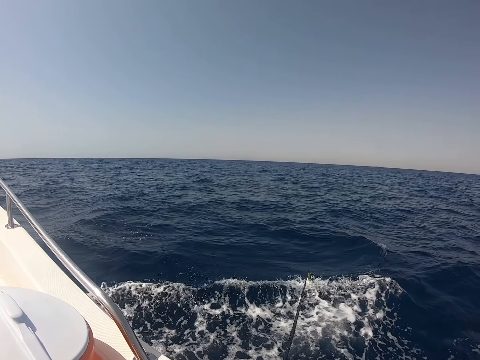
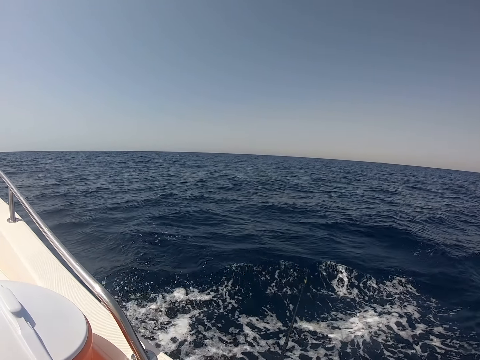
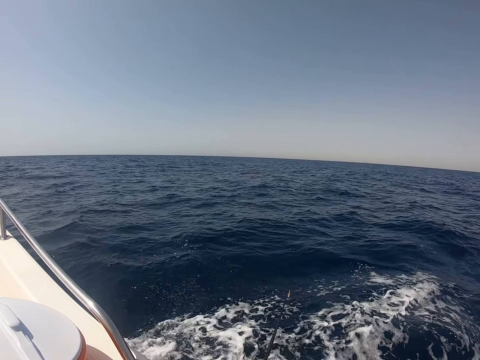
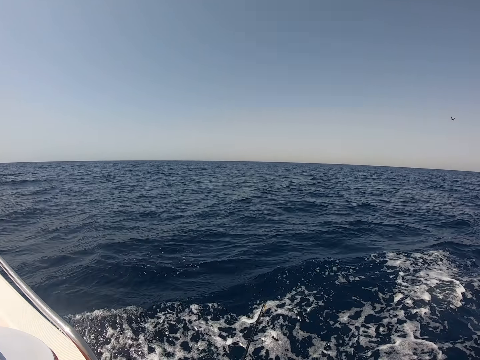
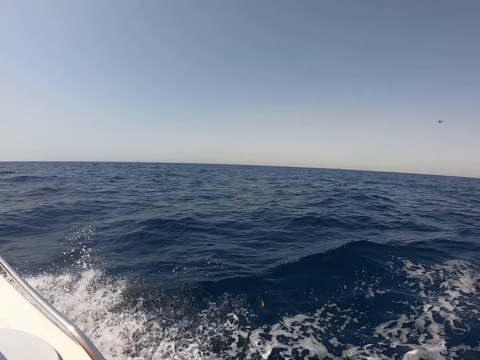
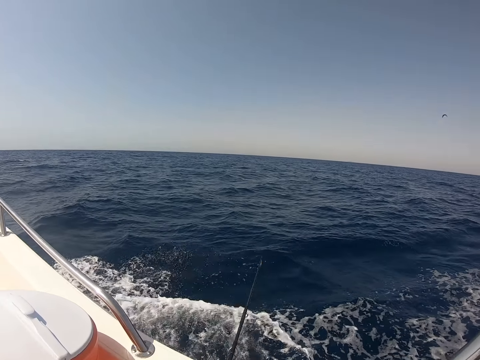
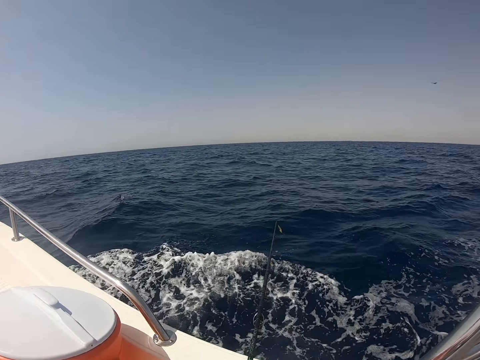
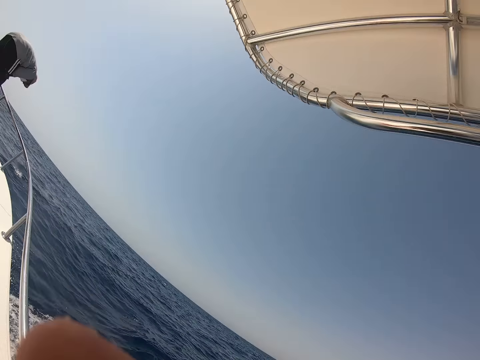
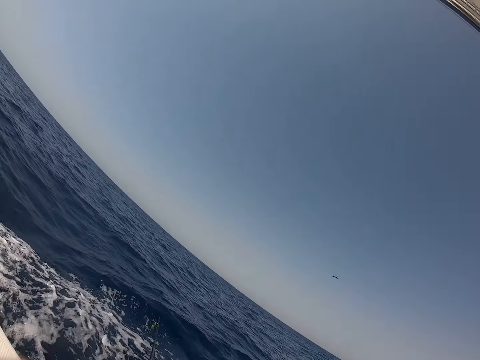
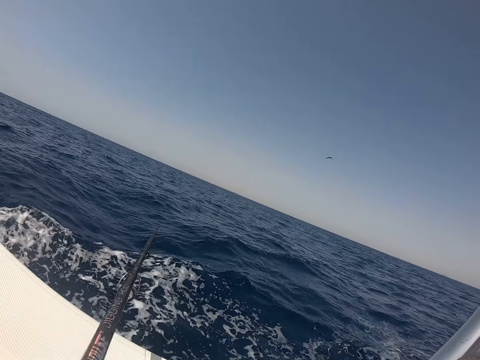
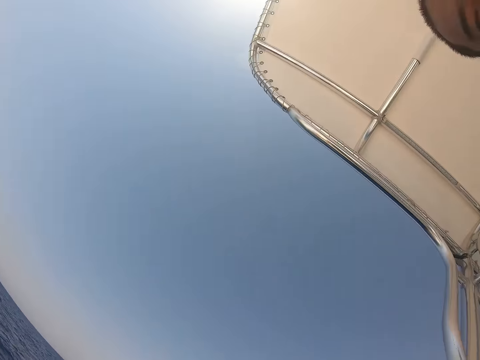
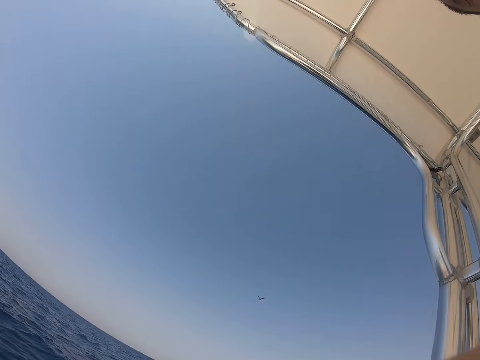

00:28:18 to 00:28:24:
The camera wearer fishes in the ocean with a fishing rod.
